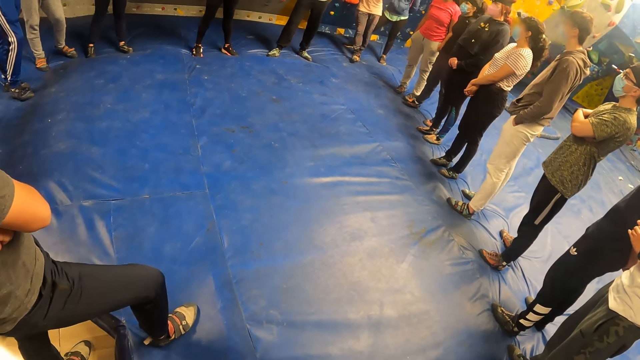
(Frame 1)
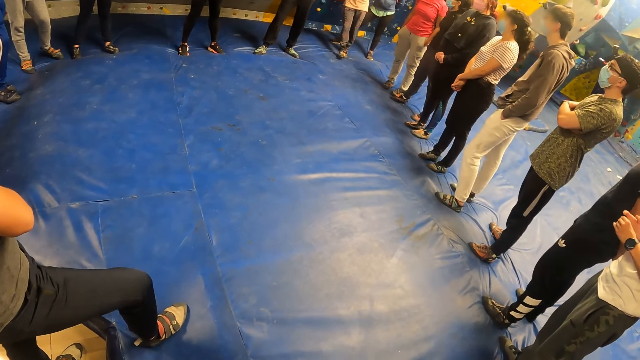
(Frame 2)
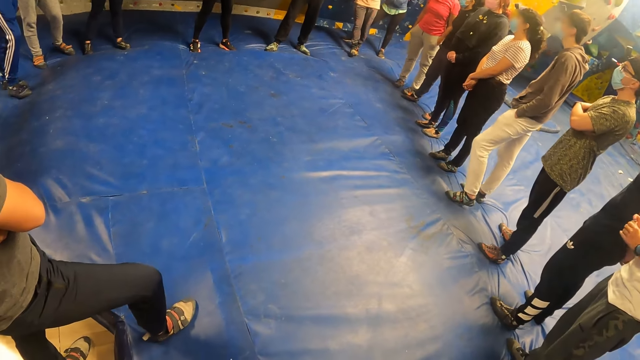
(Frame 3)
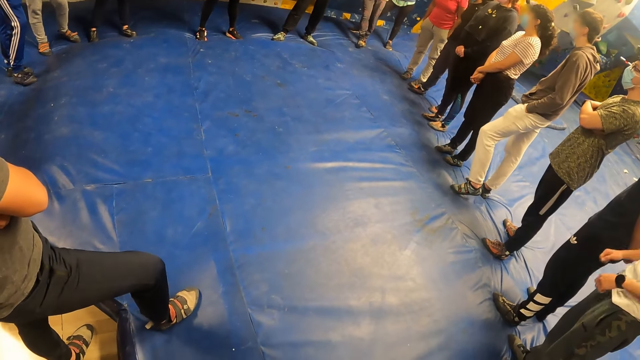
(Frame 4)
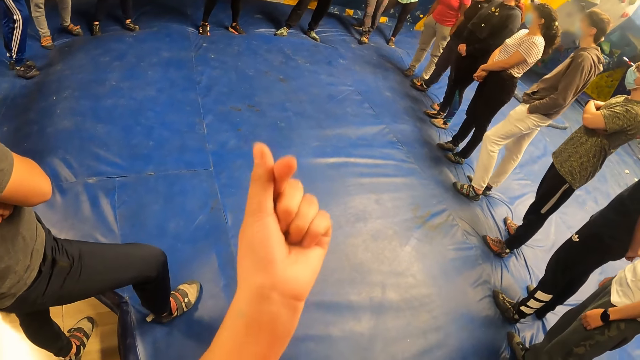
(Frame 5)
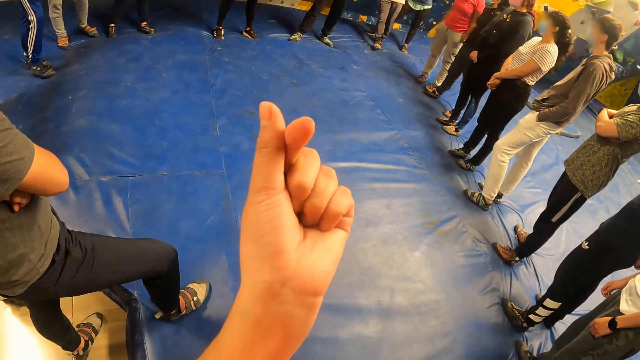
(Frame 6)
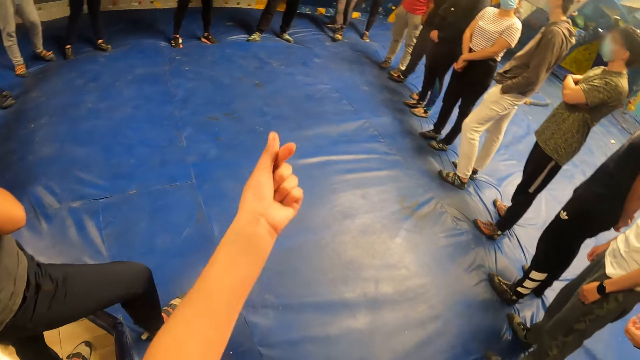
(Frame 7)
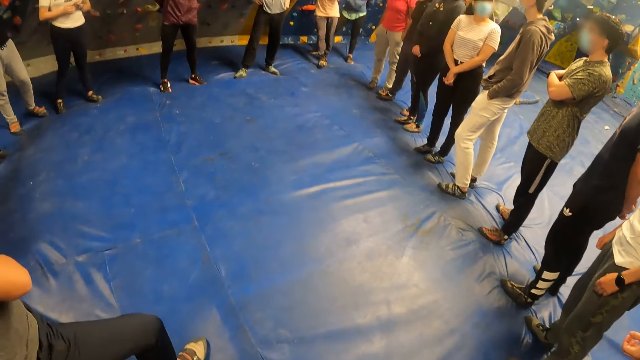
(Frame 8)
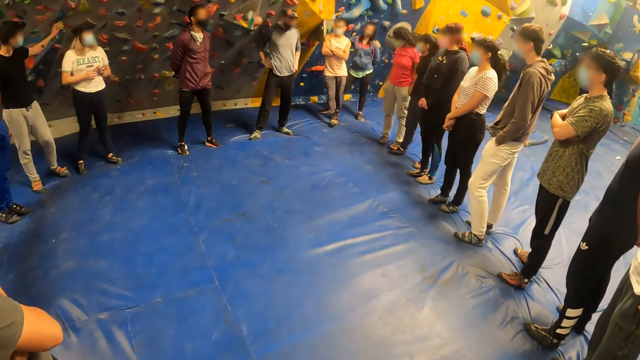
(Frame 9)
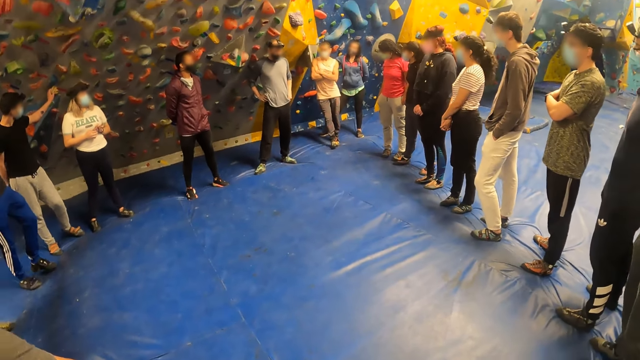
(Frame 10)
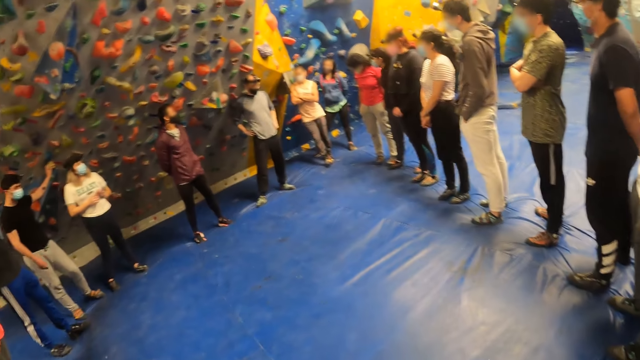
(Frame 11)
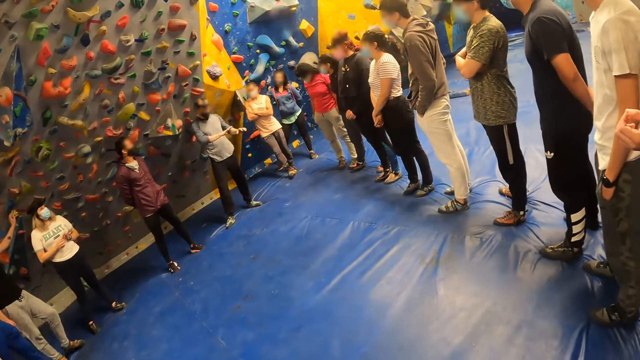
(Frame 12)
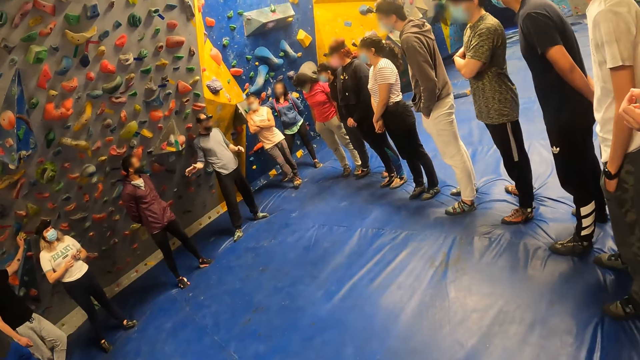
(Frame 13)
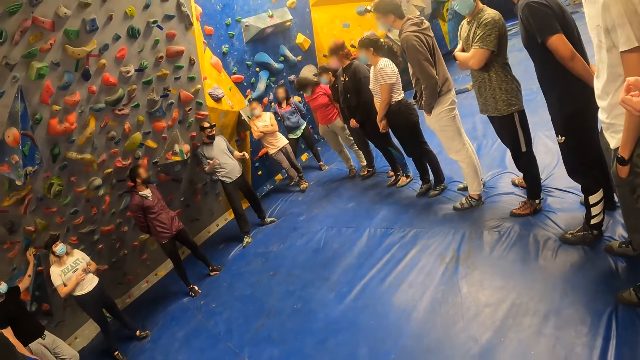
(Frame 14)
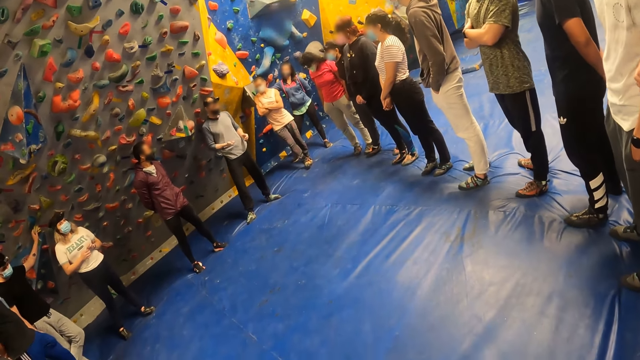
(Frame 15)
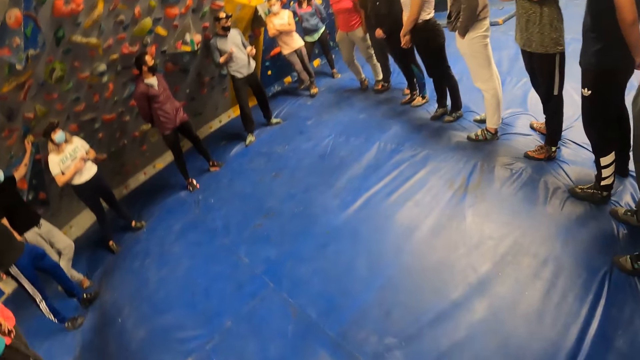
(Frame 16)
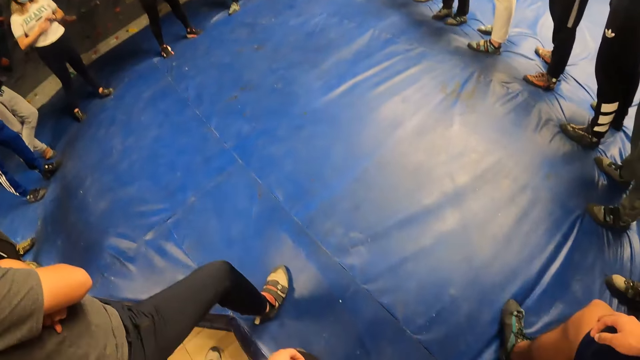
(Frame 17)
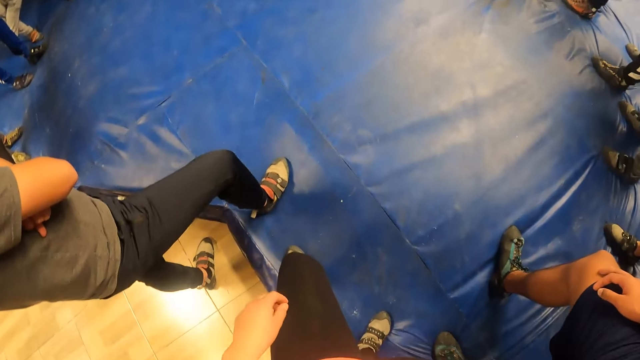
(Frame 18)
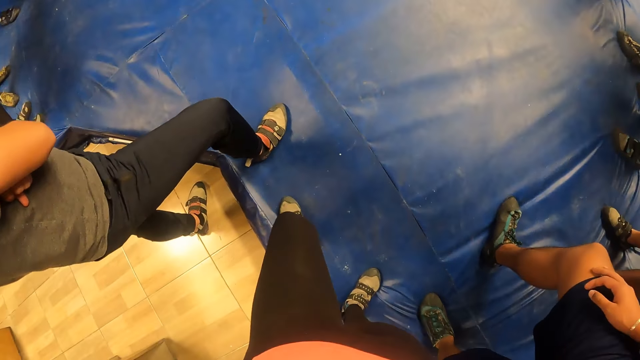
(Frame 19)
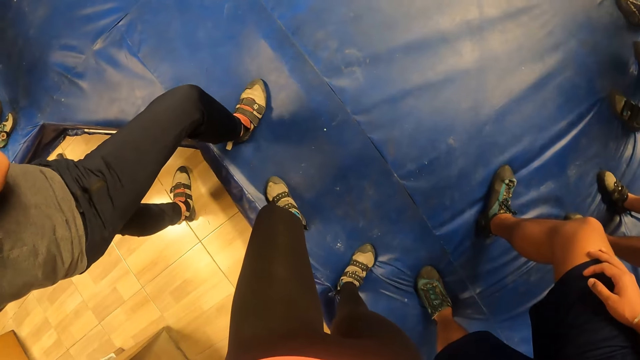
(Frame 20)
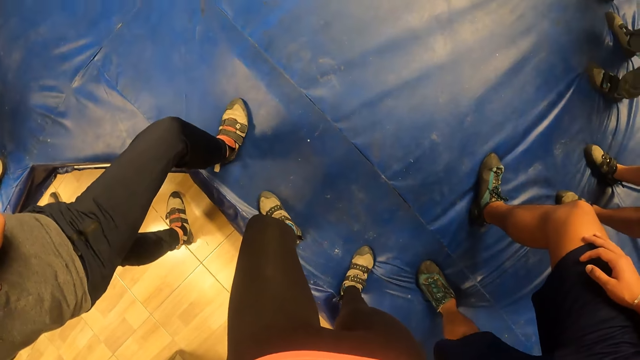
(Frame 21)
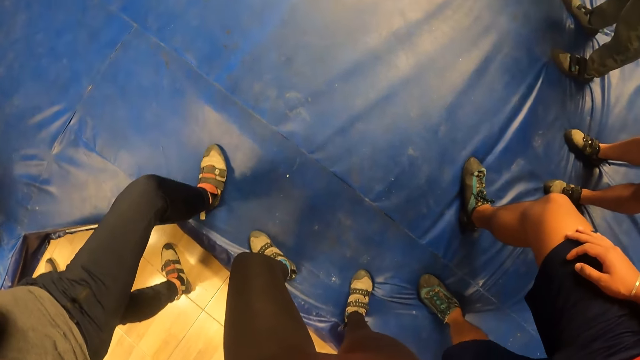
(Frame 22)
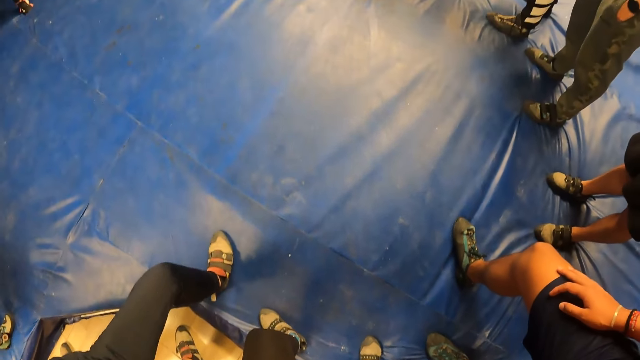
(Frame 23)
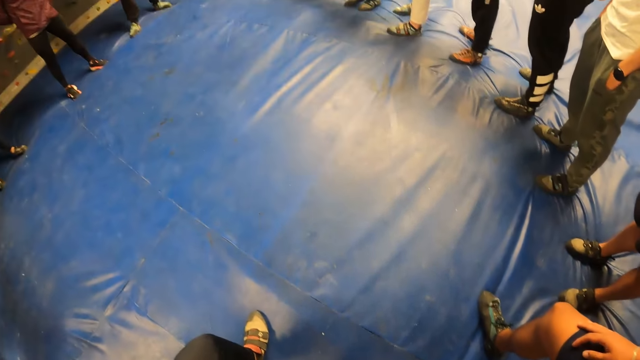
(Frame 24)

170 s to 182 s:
The camera wearer gestures.

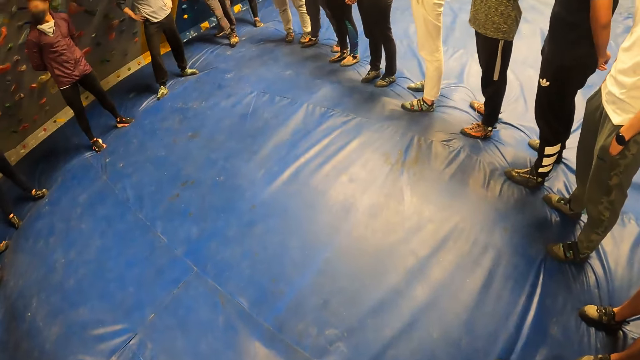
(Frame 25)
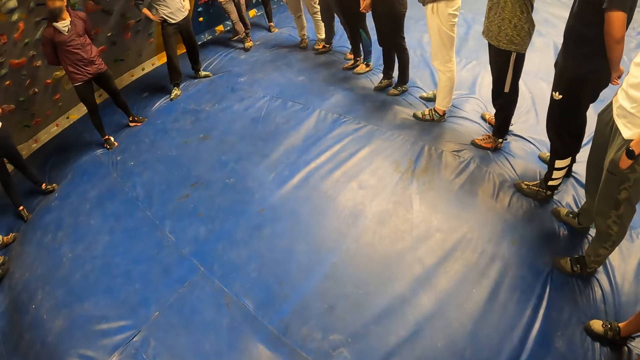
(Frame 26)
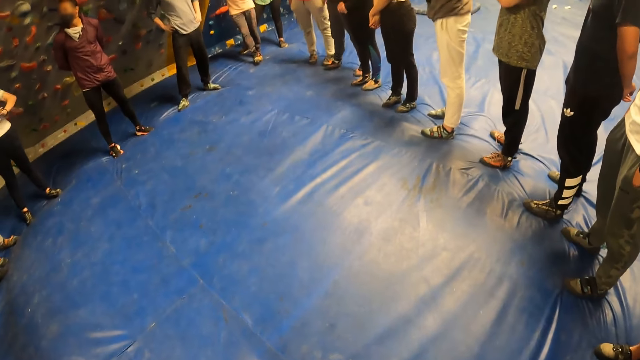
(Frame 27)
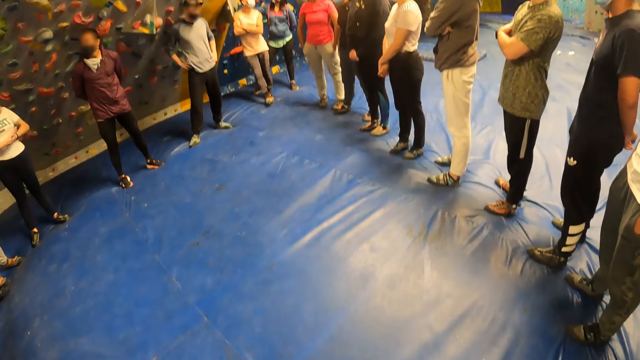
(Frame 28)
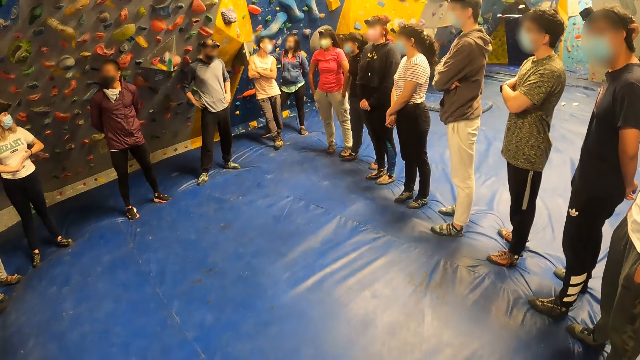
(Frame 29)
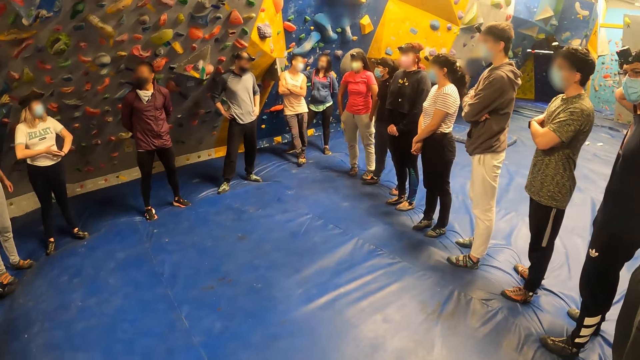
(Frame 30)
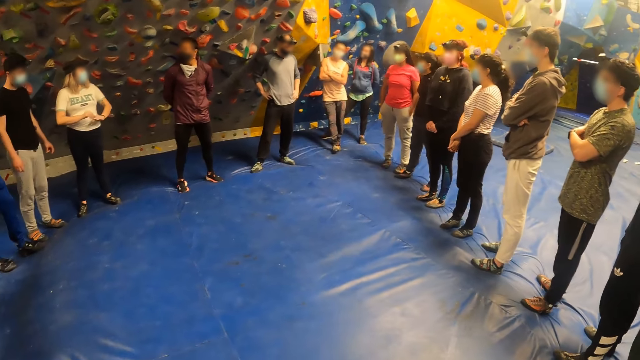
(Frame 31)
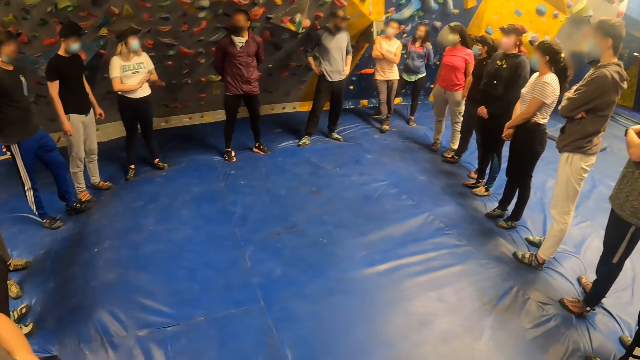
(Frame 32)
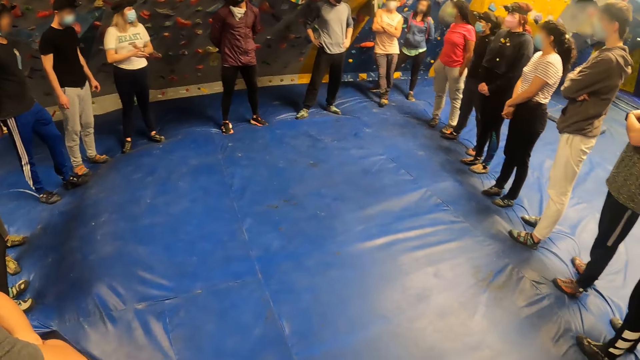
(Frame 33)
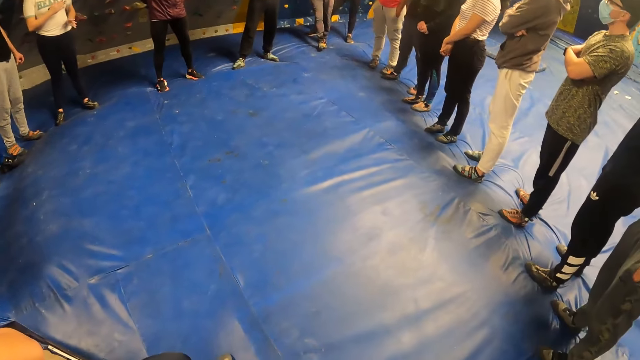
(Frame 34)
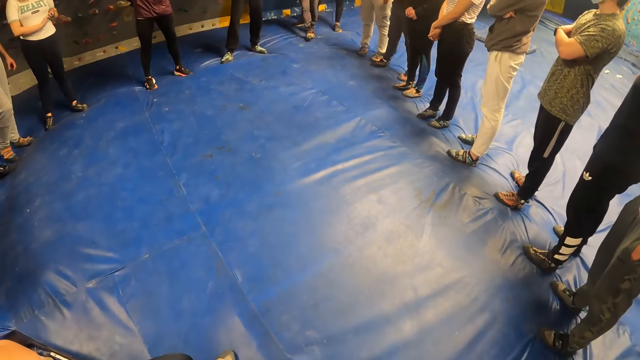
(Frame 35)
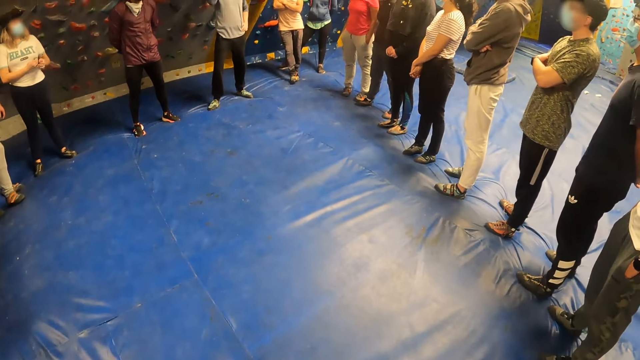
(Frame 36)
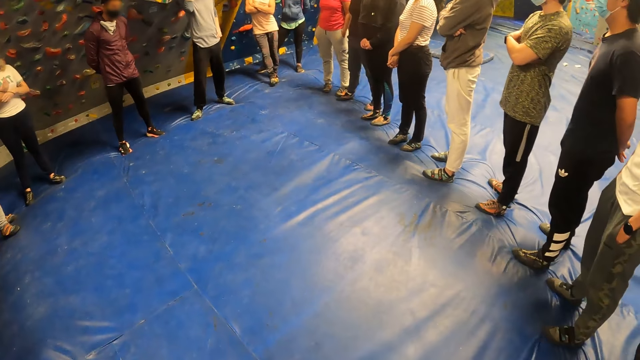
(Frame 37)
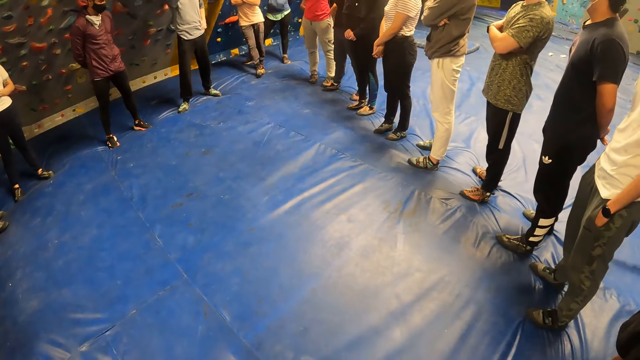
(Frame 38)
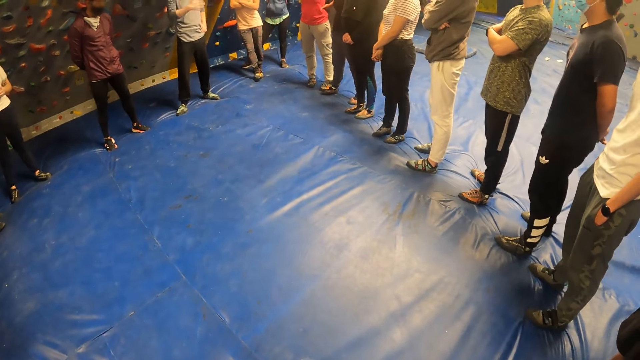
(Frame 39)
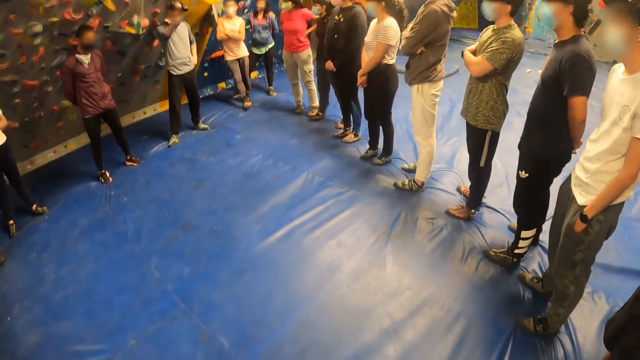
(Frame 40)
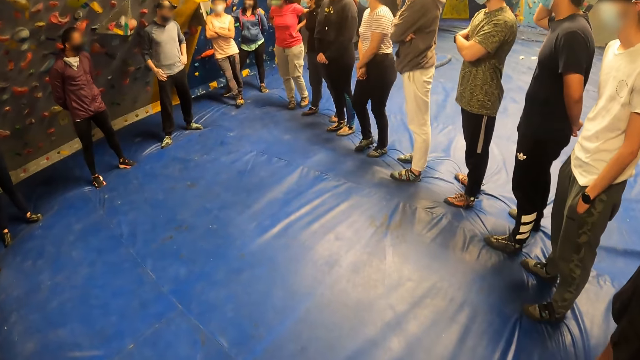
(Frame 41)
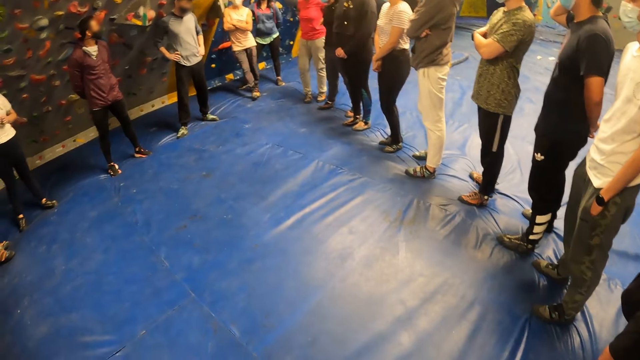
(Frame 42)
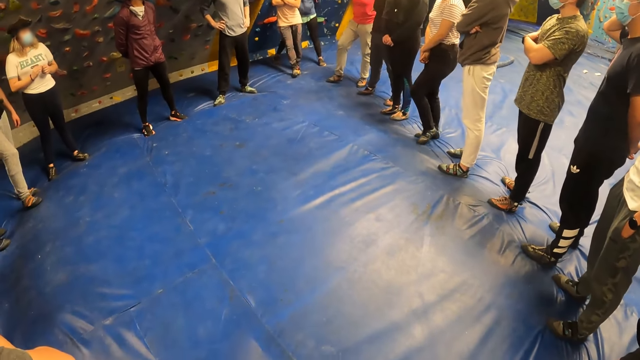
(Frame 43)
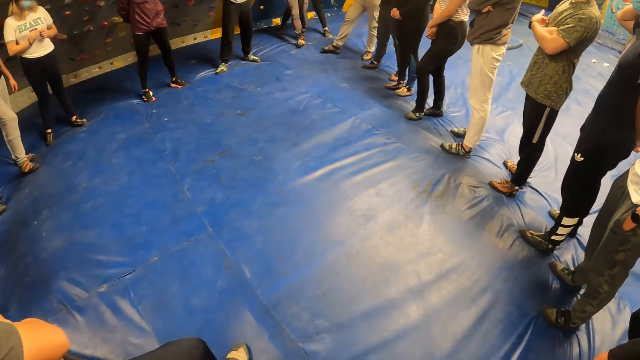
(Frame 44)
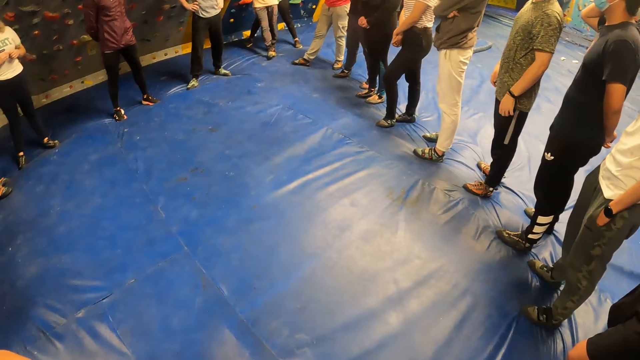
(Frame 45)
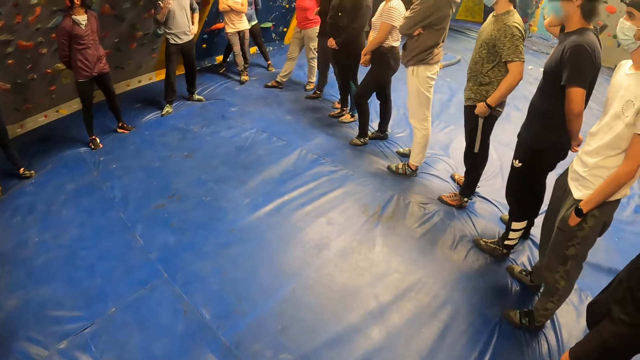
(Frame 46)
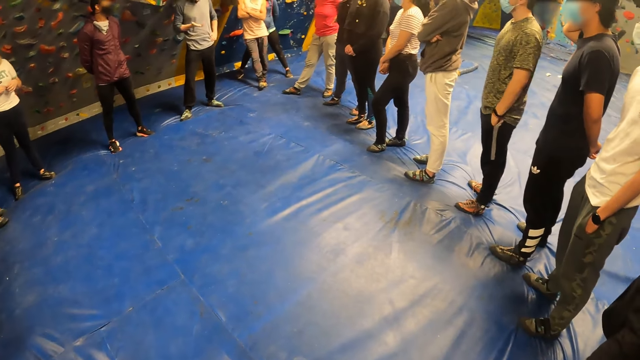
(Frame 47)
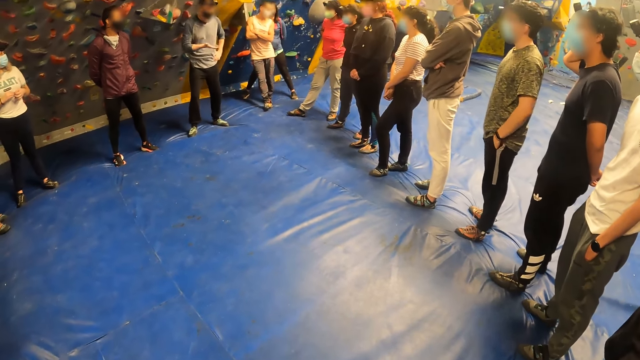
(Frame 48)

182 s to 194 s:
The man puts his left hand into his left pocket.
